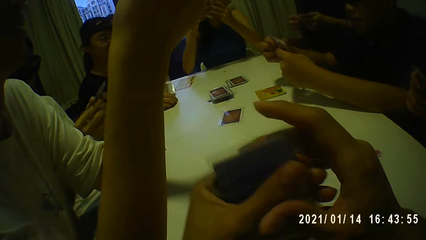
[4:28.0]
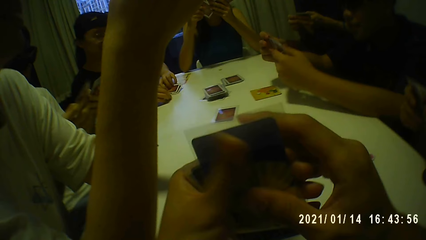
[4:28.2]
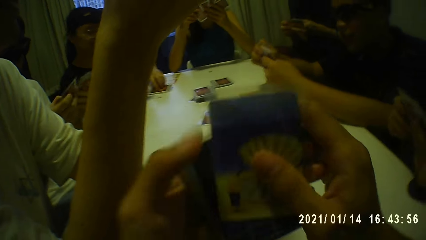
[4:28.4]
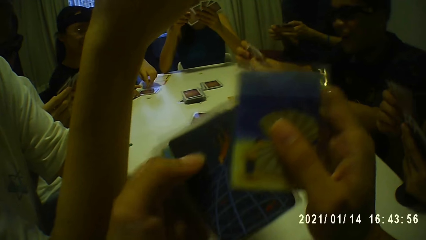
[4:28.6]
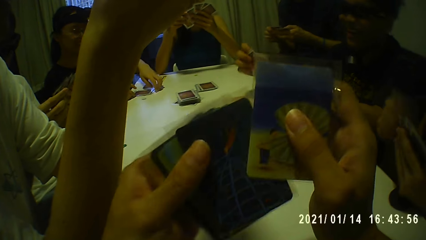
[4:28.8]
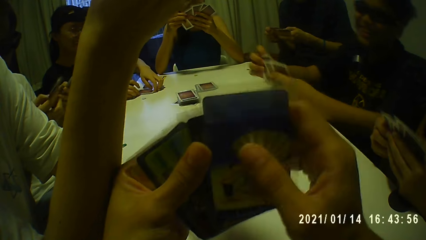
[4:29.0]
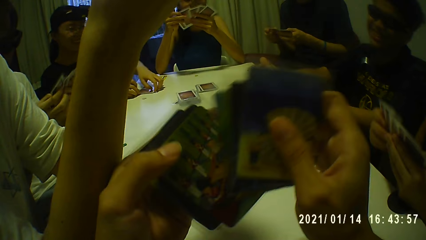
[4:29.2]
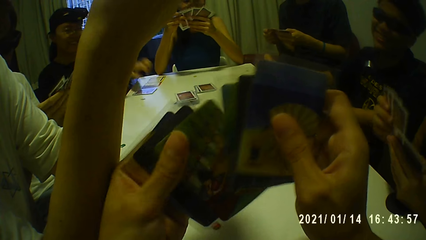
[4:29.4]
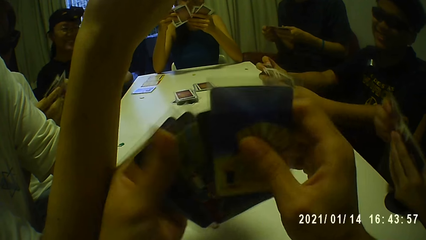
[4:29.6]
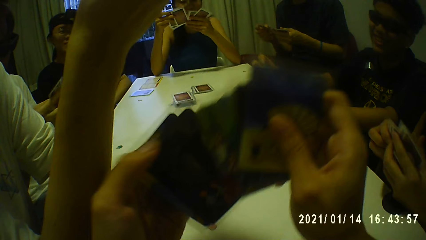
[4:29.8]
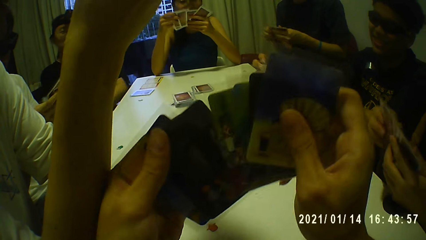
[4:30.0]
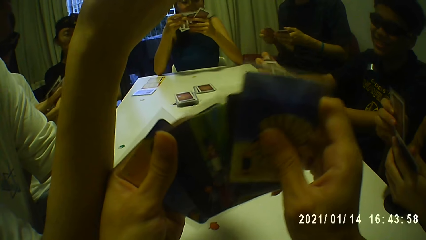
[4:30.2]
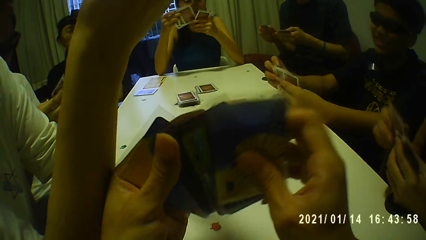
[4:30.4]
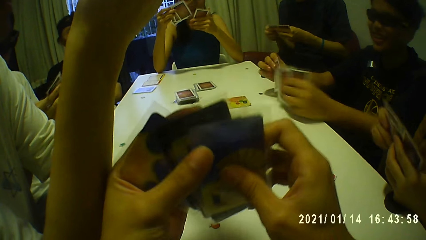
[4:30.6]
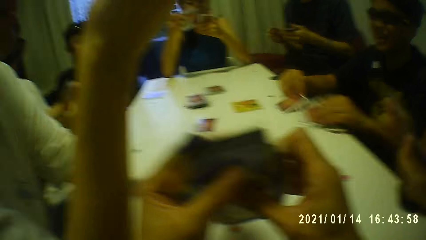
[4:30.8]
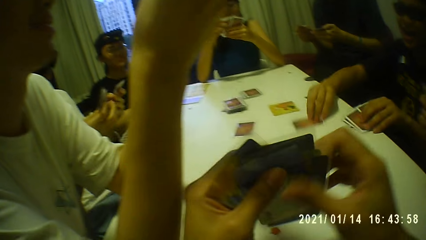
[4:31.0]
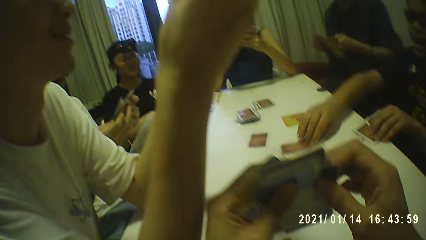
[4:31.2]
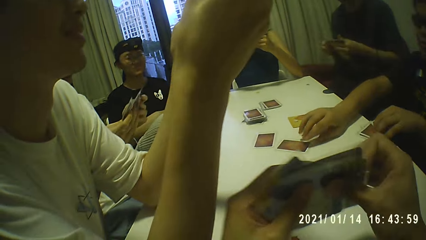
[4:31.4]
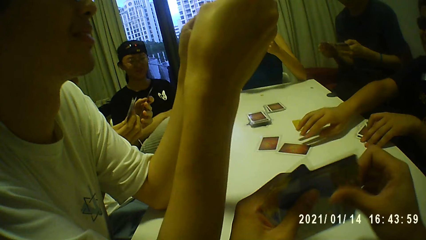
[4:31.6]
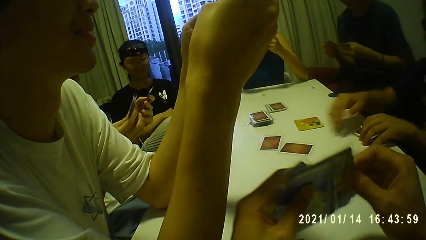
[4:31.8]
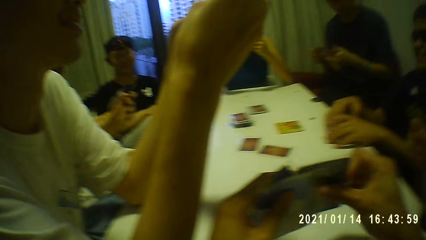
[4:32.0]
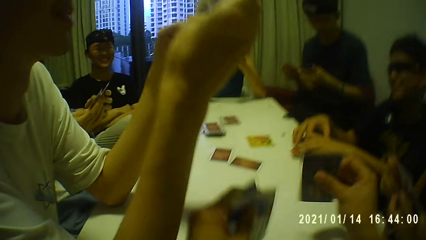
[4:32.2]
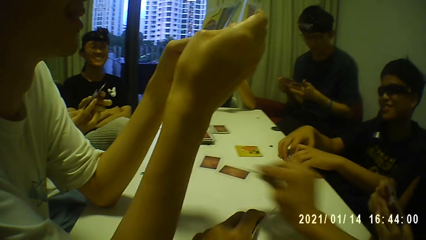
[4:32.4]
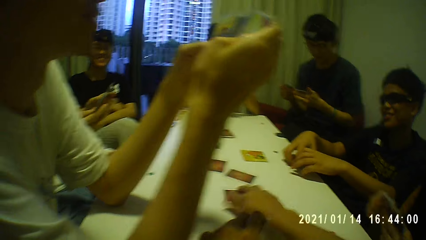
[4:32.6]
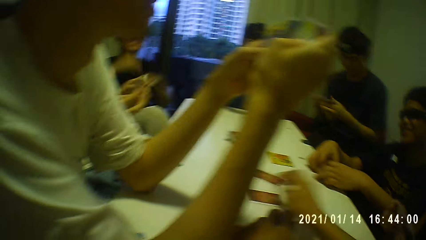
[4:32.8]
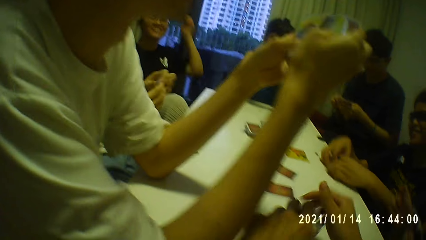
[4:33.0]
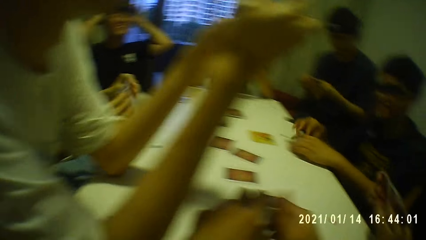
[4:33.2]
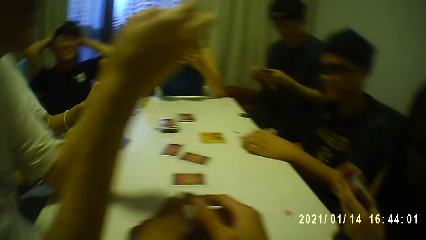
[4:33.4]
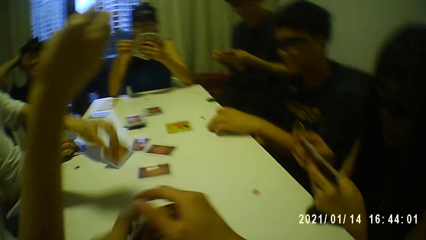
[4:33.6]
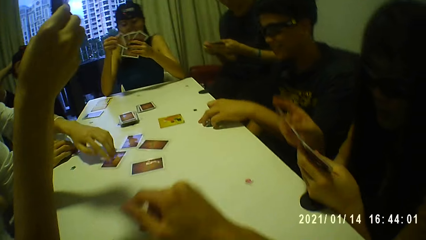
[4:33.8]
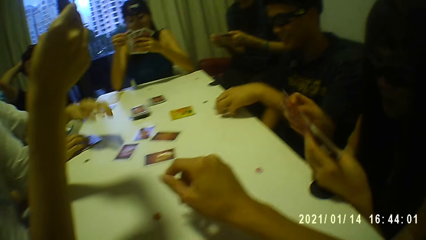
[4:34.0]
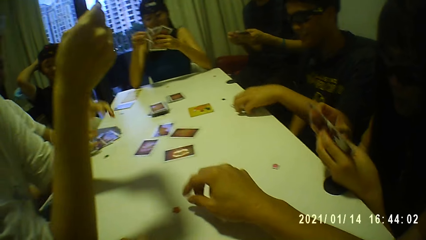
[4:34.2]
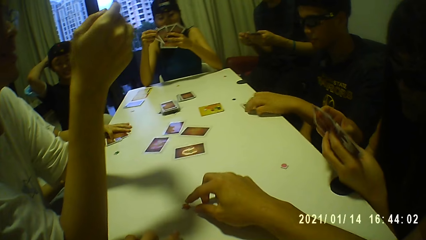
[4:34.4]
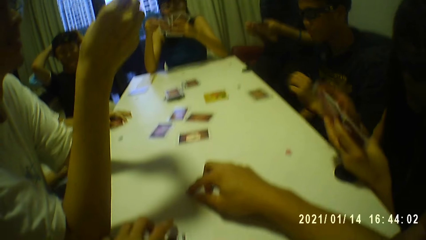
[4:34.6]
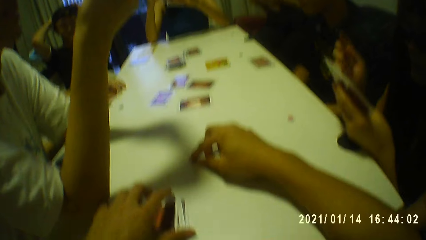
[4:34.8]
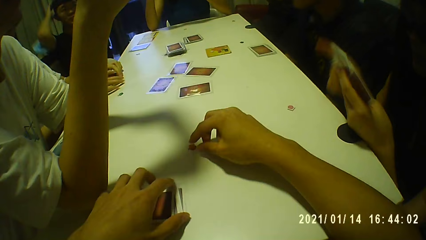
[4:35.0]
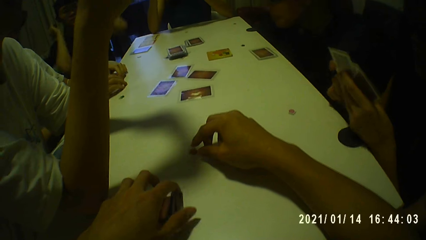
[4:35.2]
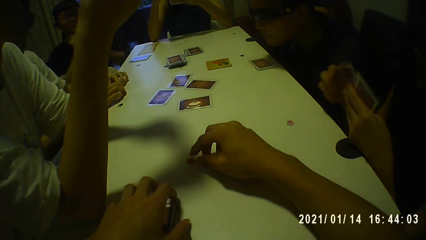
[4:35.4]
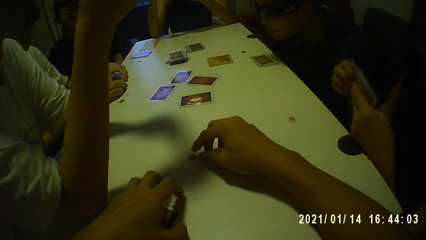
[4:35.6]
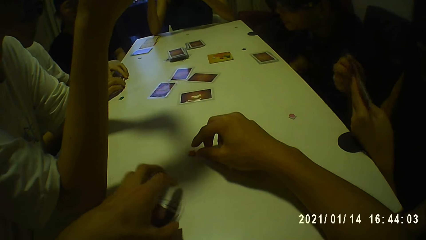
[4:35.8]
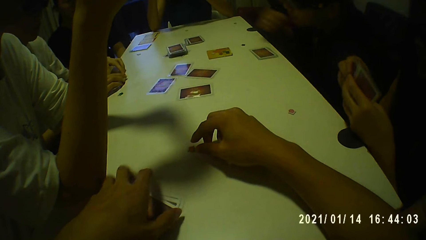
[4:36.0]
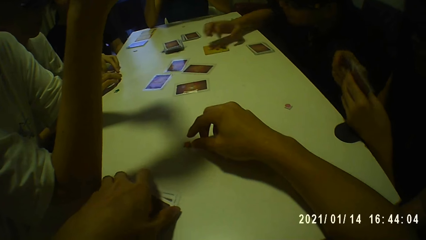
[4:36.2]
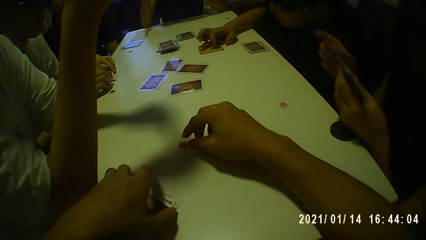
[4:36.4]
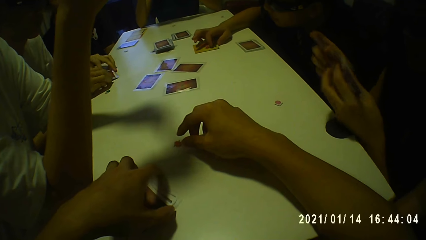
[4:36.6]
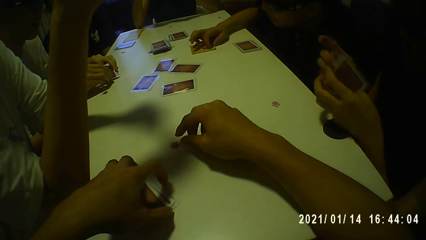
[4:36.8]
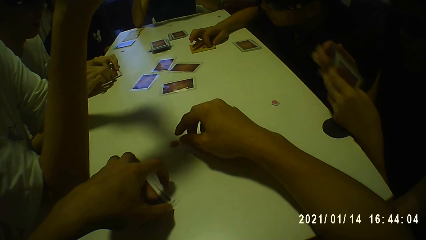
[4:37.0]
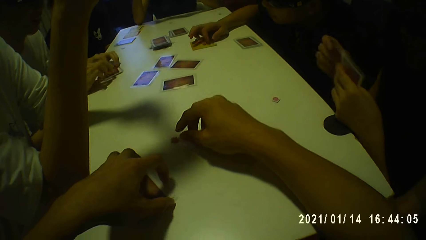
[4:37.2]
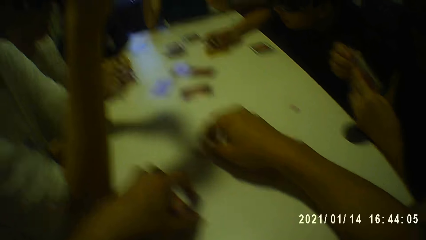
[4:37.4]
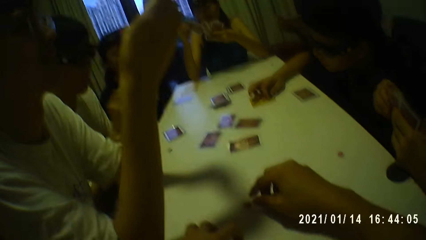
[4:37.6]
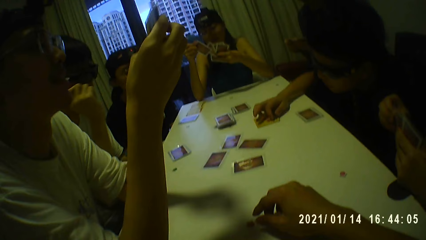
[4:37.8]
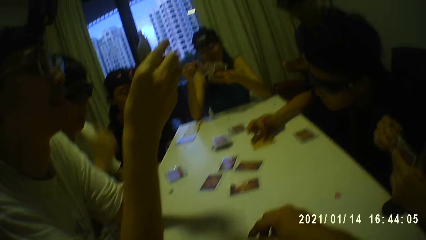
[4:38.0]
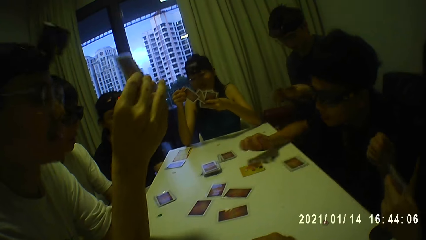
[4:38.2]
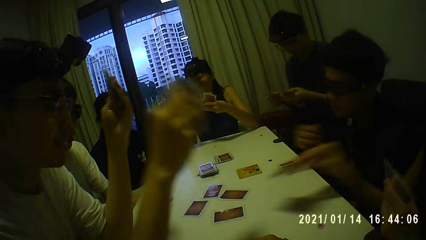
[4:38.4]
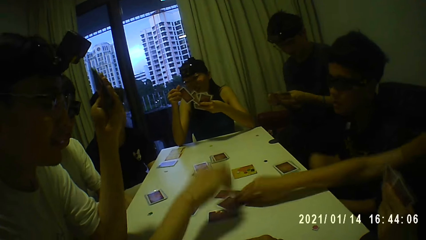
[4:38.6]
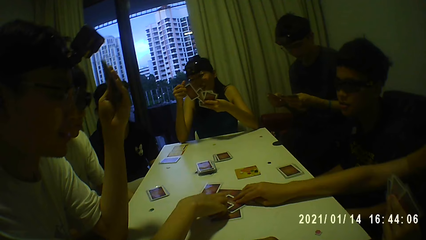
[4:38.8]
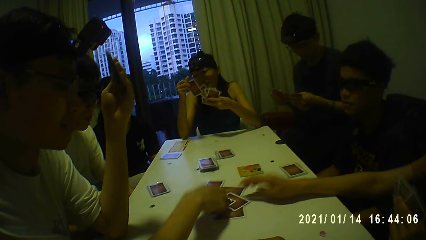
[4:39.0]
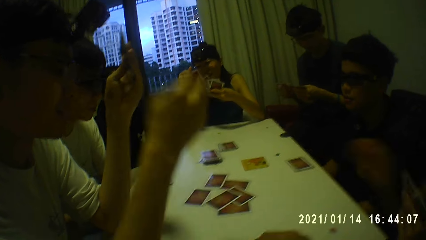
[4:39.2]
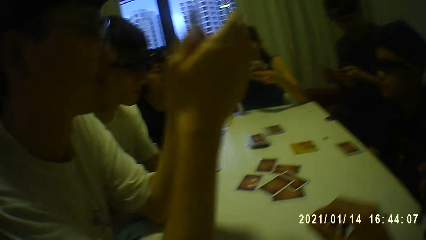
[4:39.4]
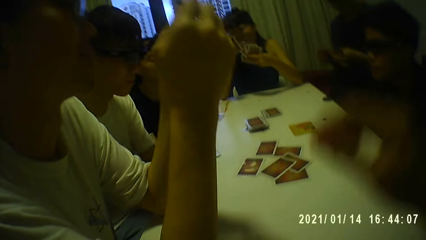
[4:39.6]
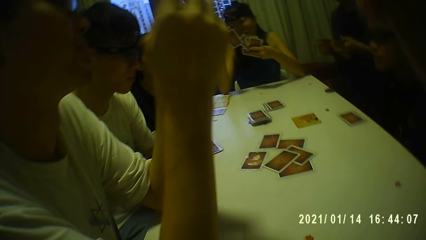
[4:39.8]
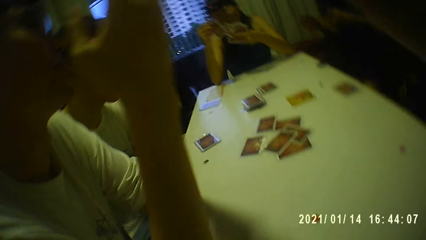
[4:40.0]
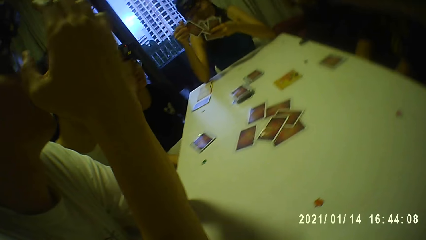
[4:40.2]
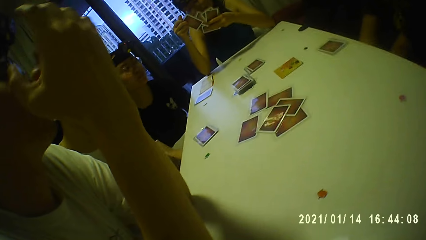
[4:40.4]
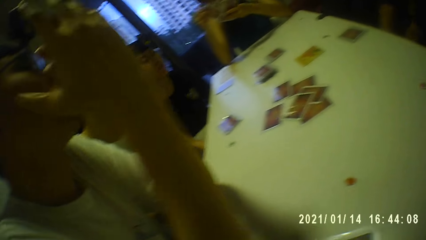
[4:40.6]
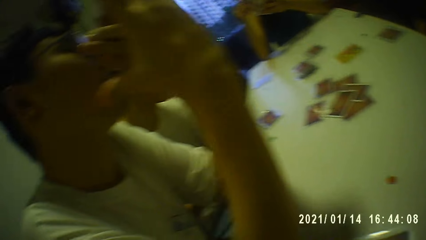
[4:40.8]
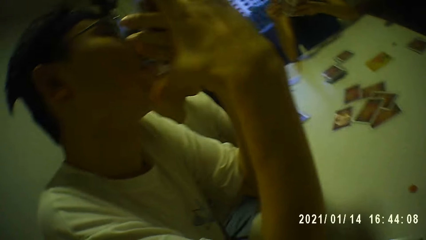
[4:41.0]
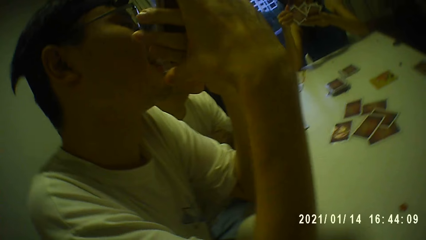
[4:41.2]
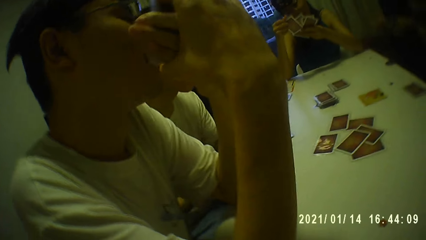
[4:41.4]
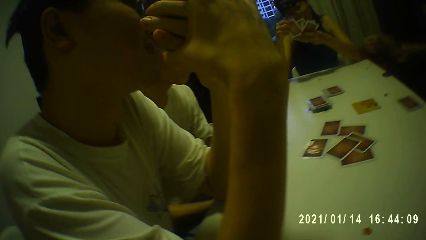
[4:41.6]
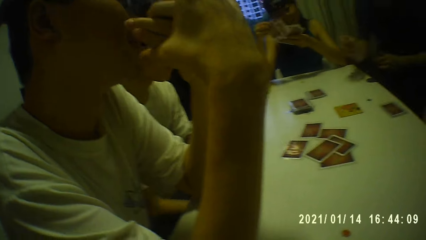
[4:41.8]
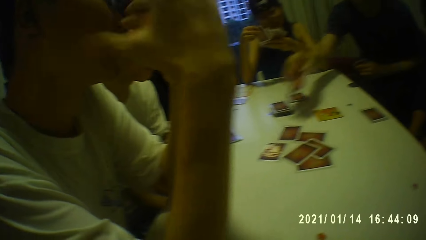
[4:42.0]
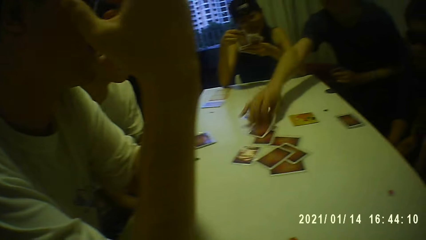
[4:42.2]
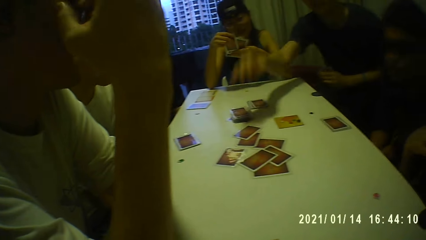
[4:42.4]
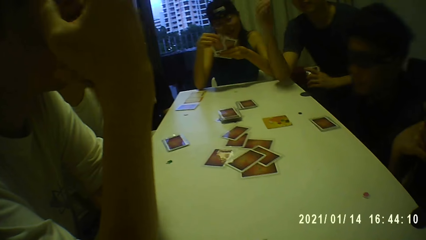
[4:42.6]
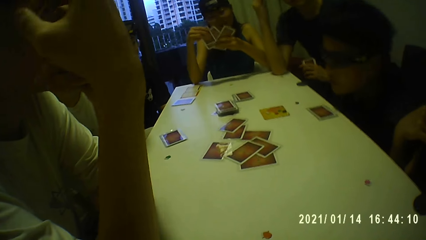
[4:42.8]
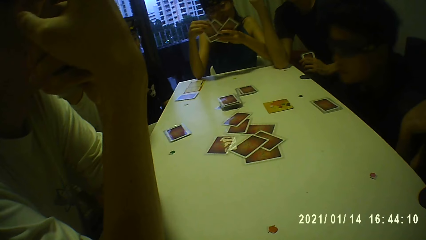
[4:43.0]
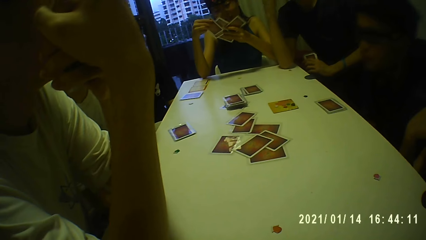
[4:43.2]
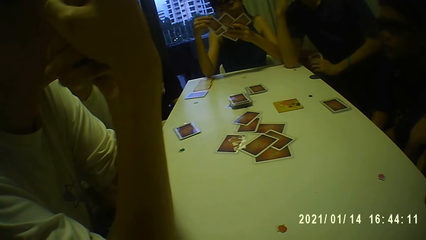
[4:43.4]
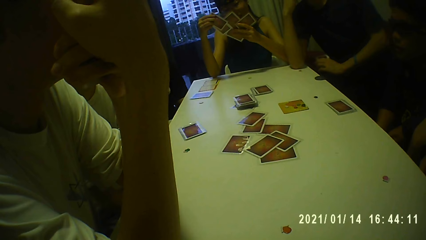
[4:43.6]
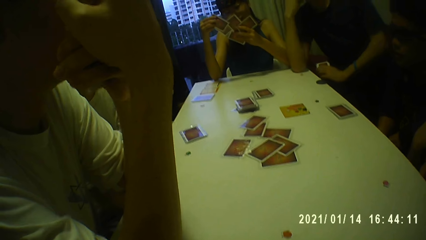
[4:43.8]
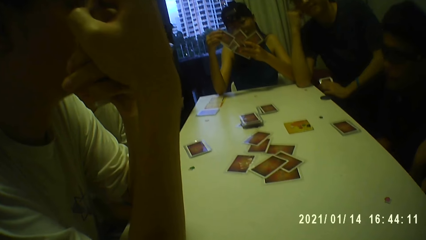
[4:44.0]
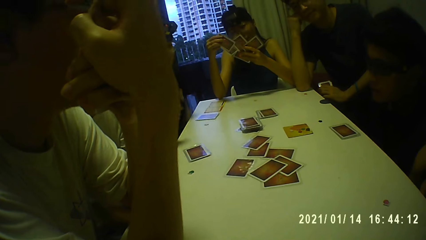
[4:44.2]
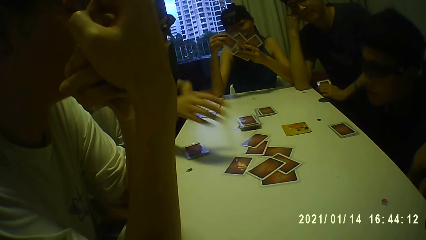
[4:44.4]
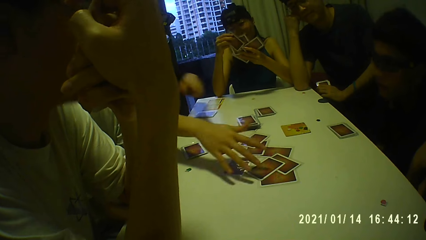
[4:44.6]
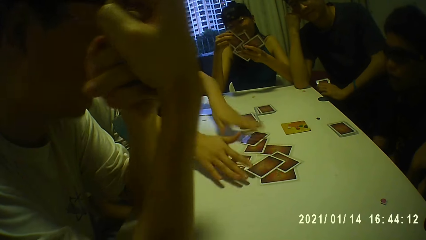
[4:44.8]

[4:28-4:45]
The camera wearer examines the cards with his hands. He puts another card on the table with his right hand. He puts the cards in his left hand on the table. He touches the small red plastic on the table with his right hand. A person puts the card on the table.
